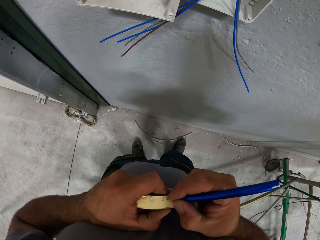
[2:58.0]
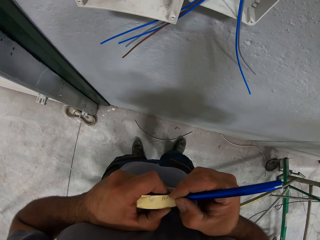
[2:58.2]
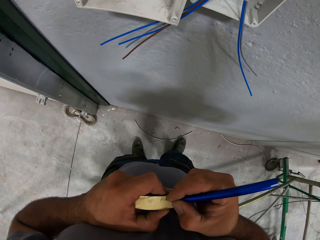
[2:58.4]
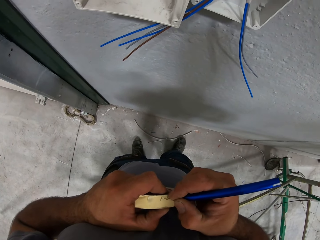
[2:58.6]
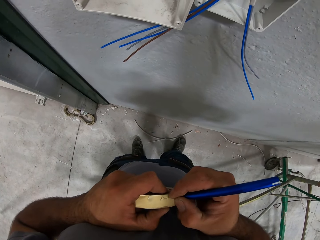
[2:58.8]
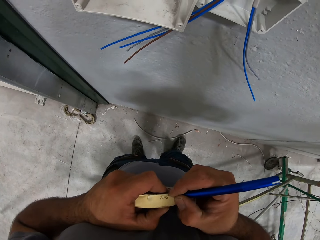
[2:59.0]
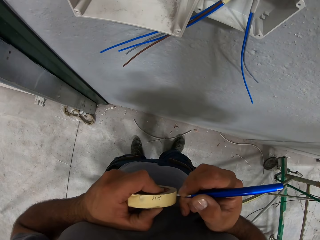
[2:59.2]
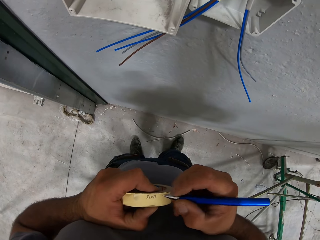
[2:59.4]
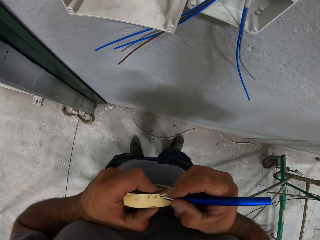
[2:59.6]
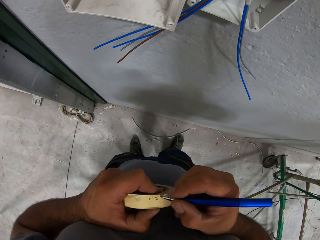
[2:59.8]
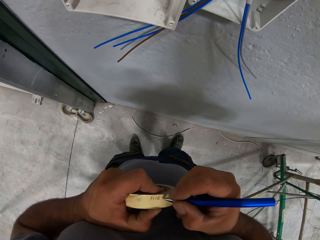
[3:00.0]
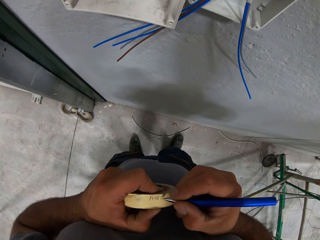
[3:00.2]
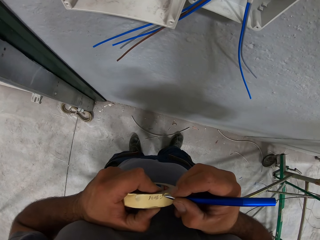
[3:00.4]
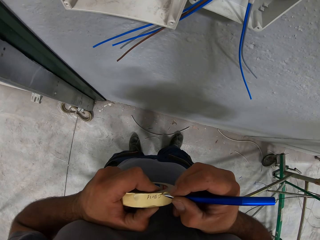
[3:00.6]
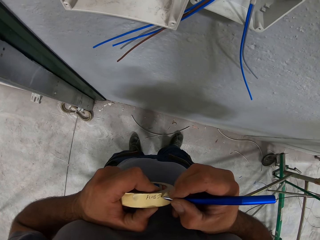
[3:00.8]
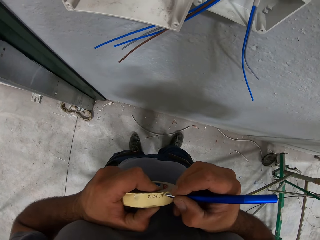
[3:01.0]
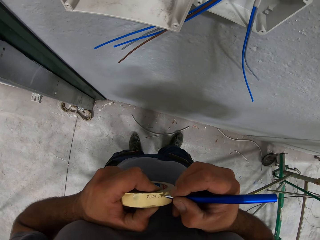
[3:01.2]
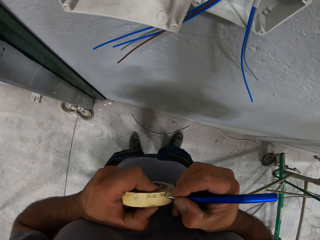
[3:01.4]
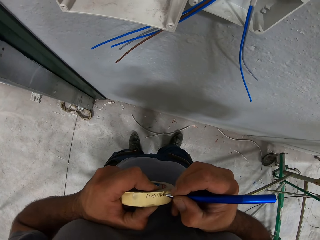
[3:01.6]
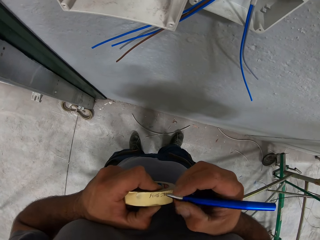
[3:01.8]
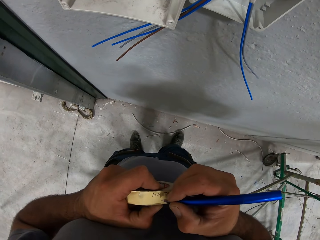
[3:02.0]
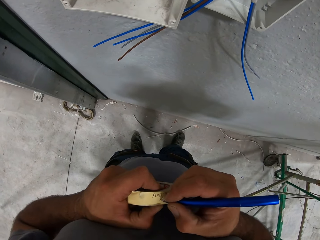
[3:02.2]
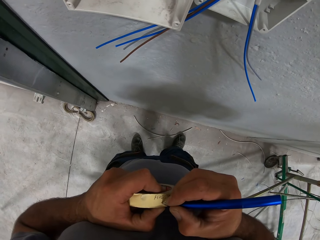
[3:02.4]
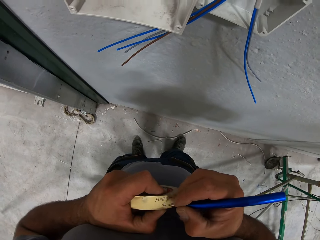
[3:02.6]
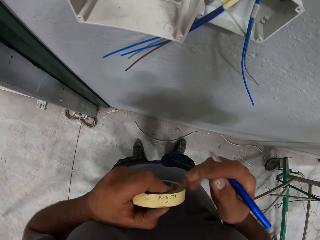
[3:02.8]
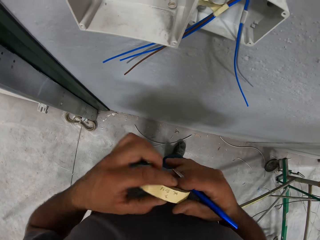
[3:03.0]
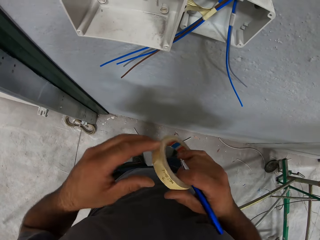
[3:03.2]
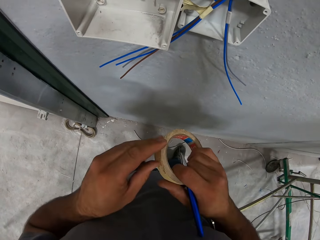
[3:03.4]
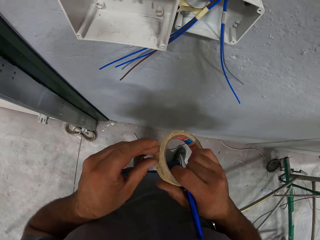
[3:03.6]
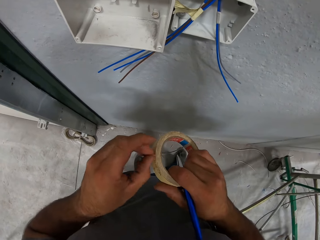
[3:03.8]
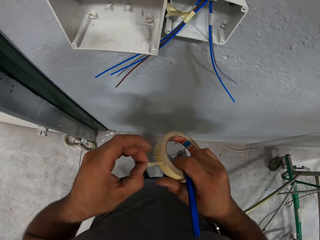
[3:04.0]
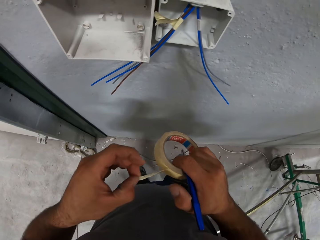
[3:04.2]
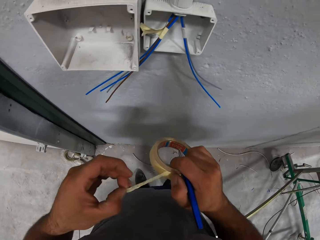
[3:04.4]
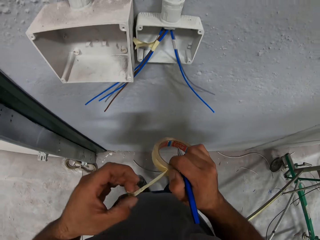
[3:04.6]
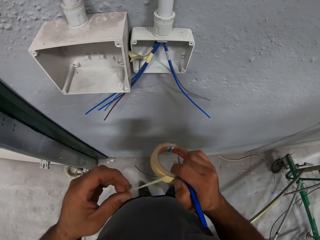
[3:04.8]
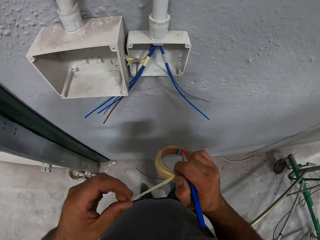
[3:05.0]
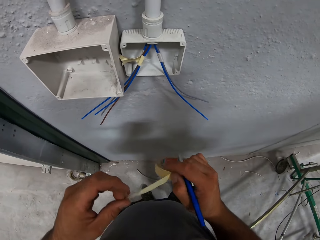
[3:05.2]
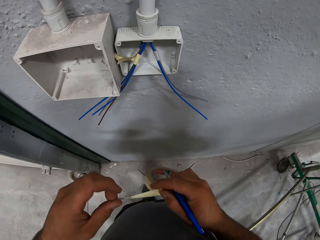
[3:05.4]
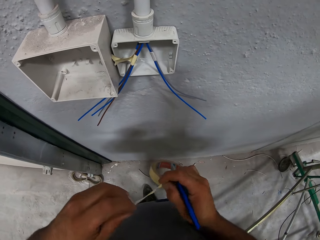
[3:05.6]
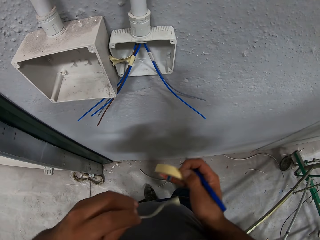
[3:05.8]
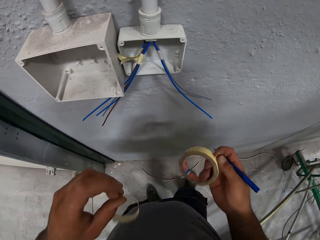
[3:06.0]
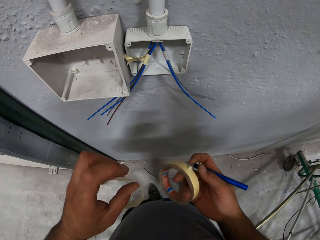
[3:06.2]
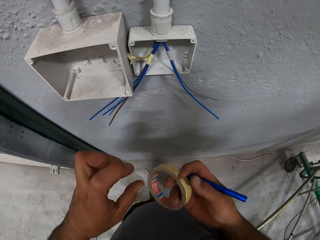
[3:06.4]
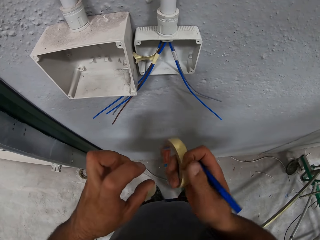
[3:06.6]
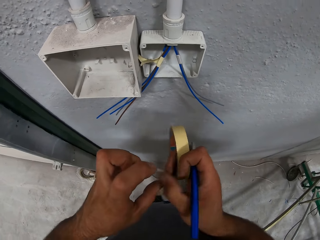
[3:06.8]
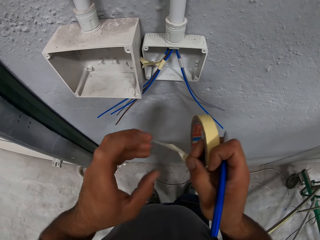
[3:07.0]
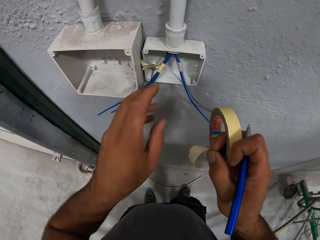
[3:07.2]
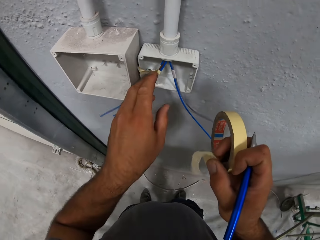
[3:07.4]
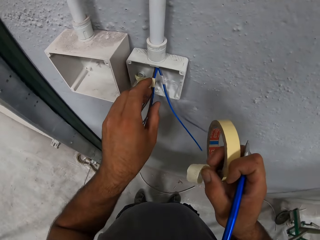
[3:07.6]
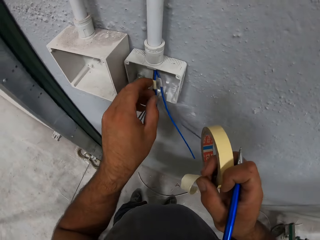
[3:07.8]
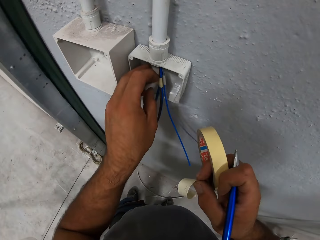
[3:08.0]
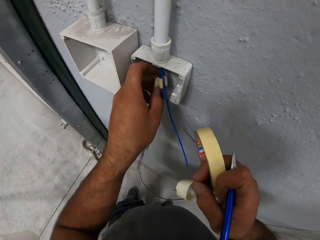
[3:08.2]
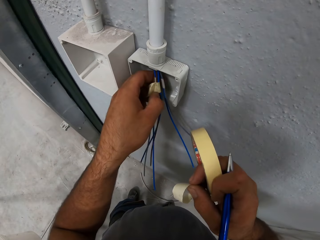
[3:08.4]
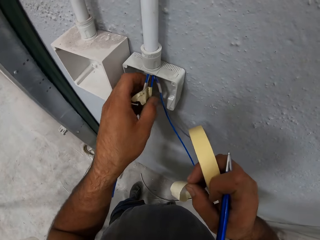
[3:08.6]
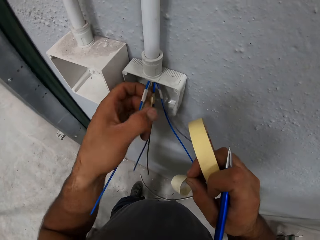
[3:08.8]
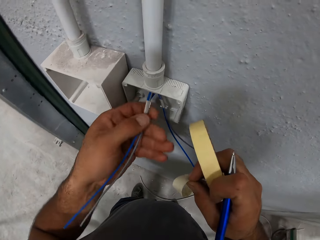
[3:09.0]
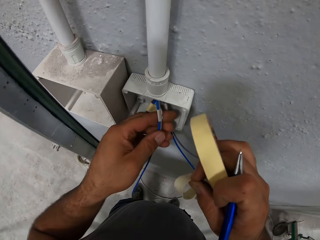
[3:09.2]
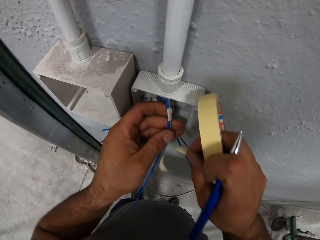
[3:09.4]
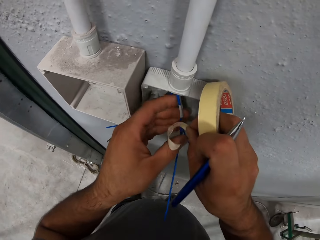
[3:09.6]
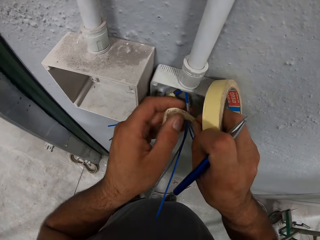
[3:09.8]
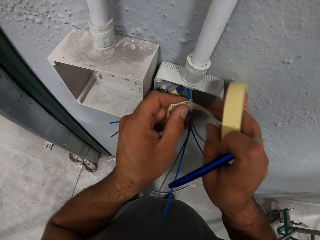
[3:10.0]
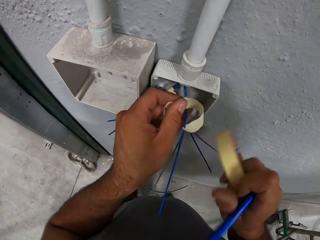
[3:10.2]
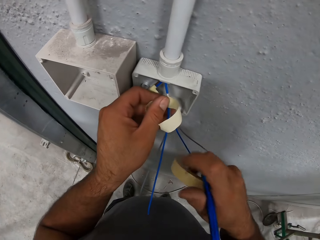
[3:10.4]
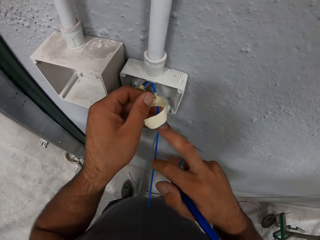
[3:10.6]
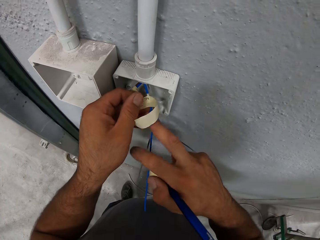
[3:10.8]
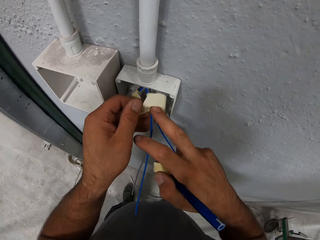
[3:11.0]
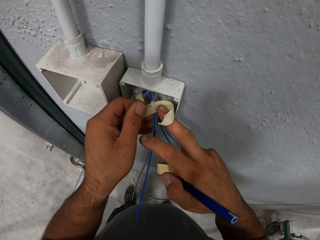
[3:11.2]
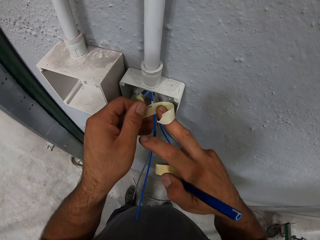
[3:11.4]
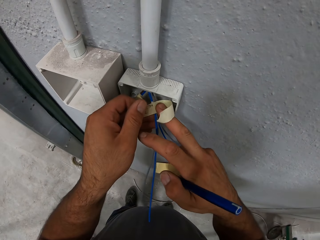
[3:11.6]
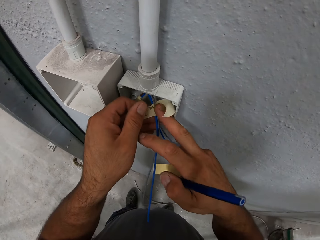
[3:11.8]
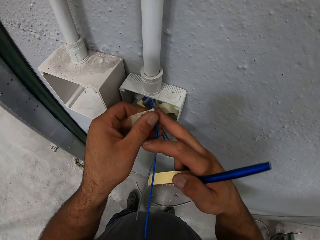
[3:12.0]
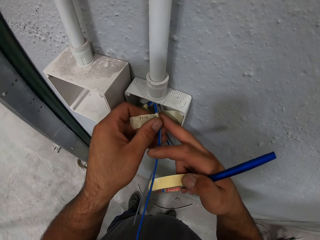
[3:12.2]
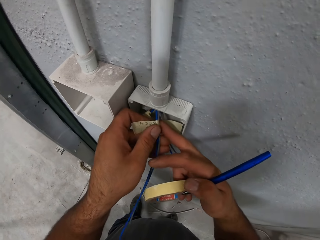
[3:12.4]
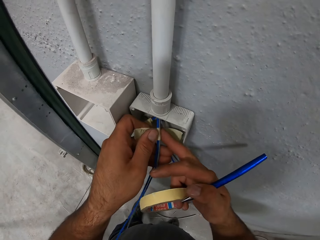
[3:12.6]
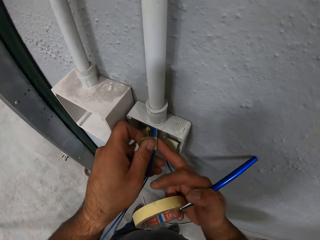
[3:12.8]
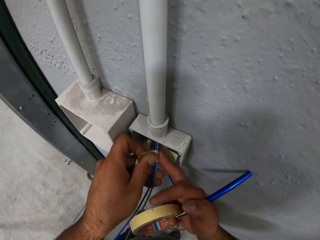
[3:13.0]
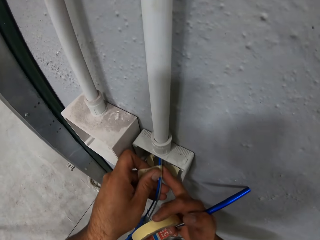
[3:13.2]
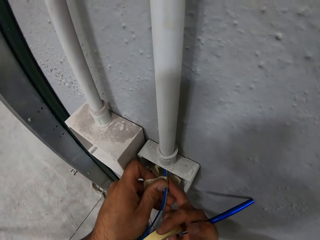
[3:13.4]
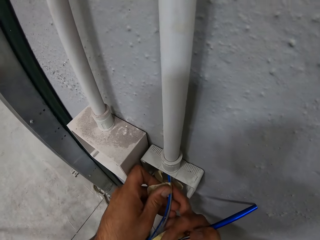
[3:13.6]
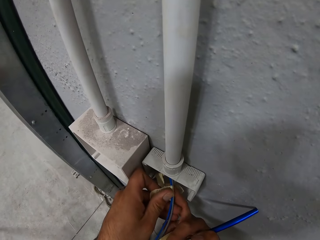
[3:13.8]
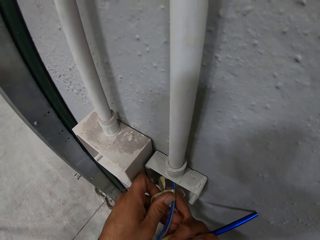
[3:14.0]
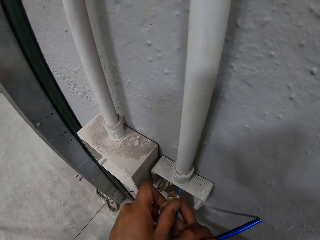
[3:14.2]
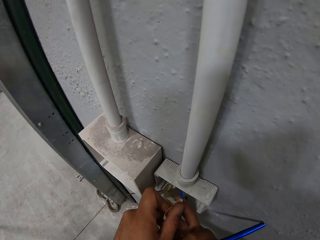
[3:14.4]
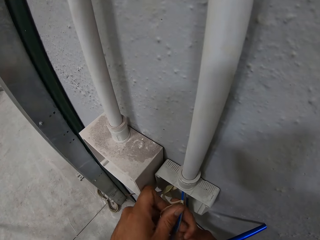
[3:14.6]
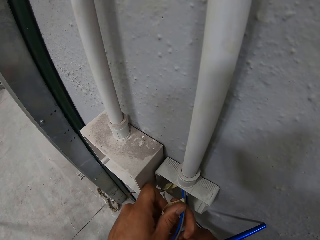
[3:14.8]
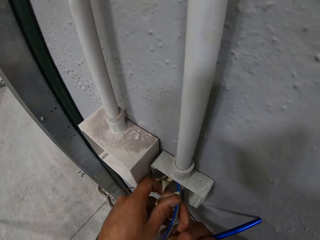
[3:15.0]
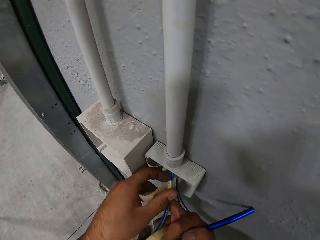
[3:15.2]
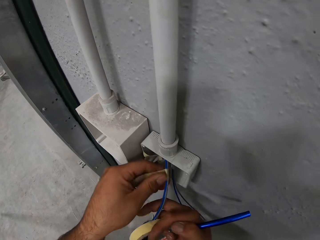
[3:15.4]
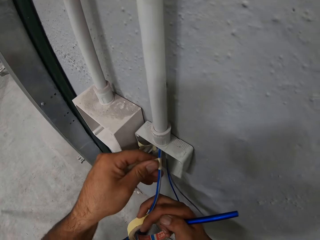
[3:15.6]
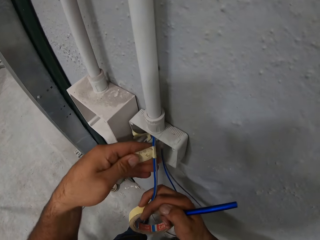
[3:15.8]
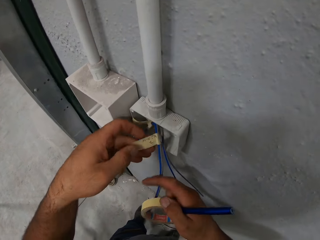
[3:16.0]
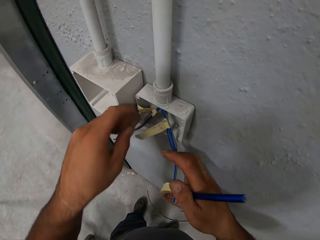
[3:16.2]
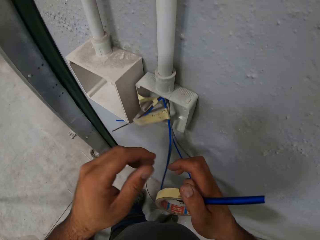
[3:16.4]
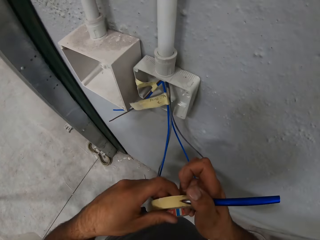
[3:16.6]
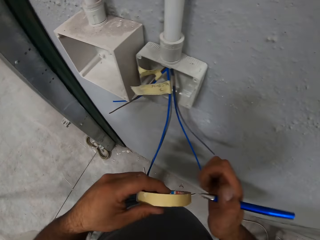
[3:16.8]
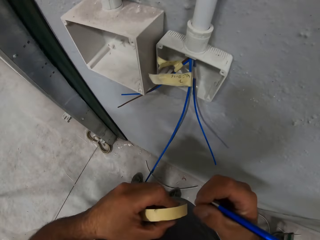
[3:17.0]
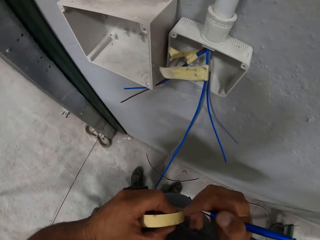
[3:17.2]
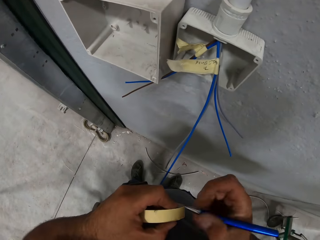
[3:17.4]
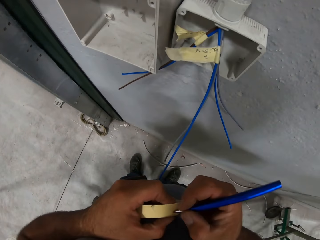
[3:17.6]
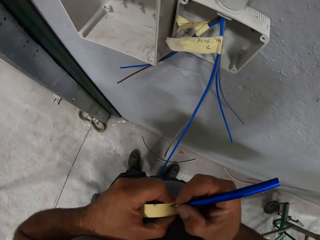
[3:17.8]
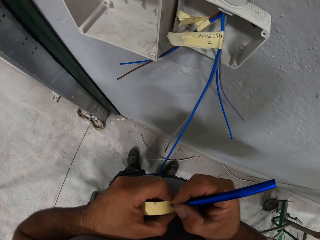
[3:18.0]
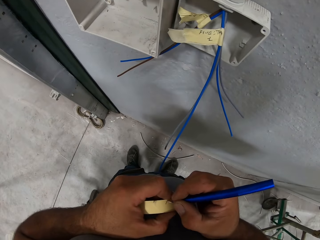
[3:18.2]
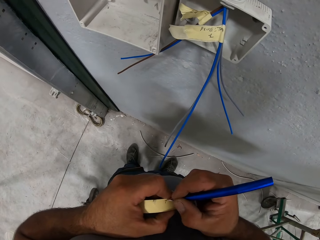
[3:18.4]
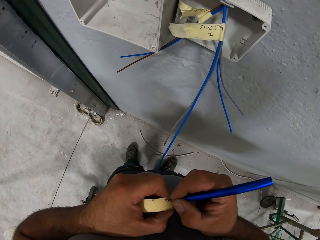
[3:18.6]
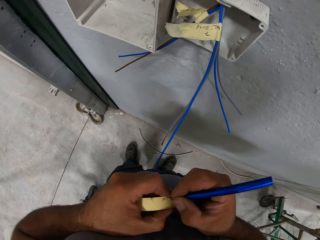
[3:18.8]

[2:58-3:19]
The camera wearer unwraps a cello tape with his left hand. He cuts a piece of the cello tape. He holds a wire cable with his left hand. He puts the cello tape on the cables. He writes on the cello tape.
